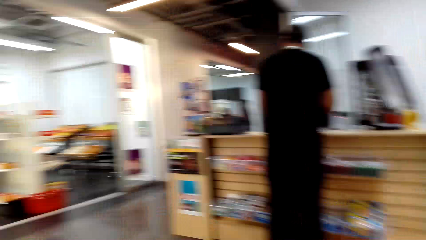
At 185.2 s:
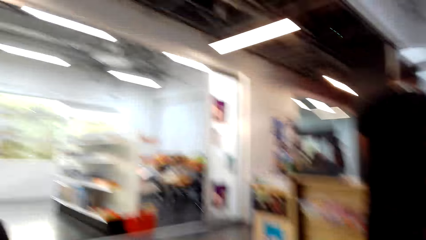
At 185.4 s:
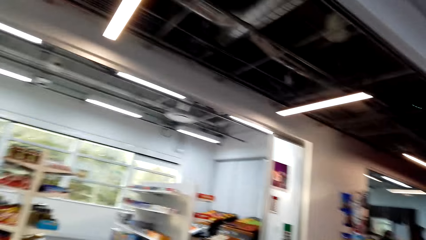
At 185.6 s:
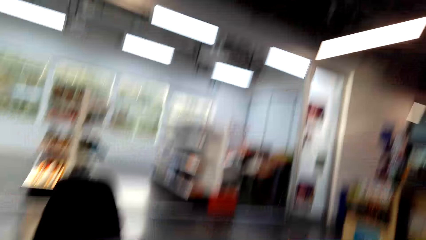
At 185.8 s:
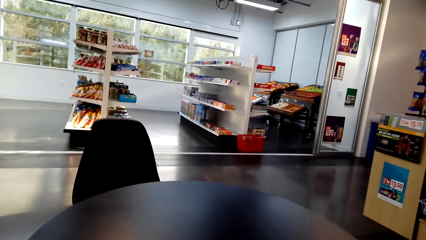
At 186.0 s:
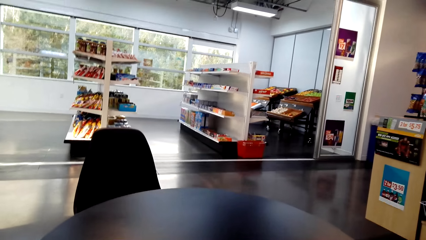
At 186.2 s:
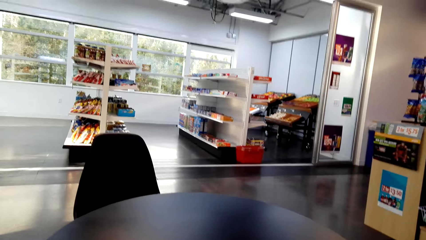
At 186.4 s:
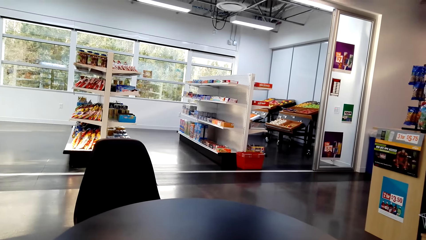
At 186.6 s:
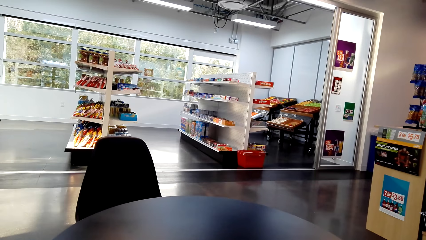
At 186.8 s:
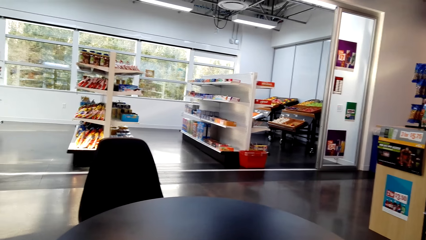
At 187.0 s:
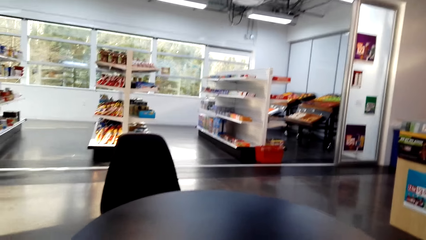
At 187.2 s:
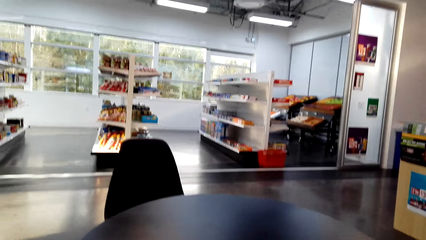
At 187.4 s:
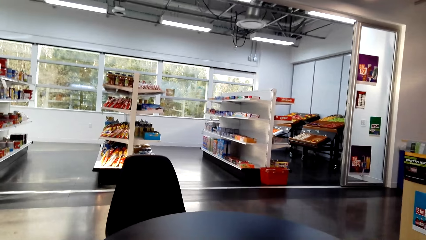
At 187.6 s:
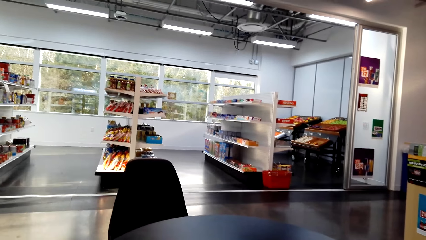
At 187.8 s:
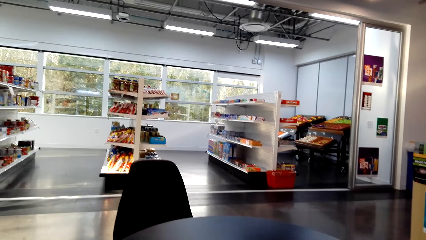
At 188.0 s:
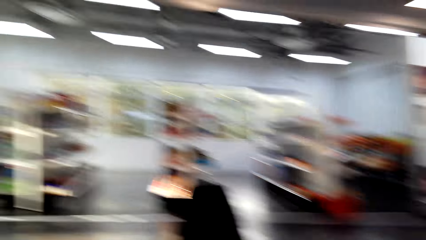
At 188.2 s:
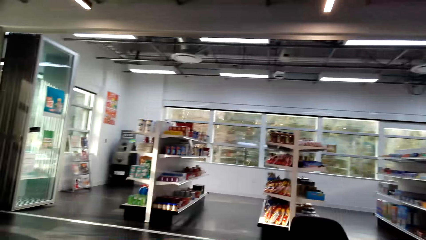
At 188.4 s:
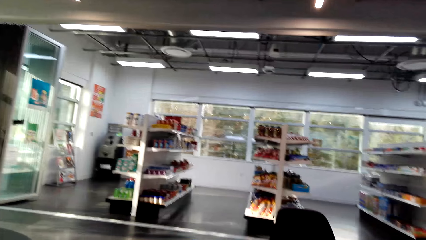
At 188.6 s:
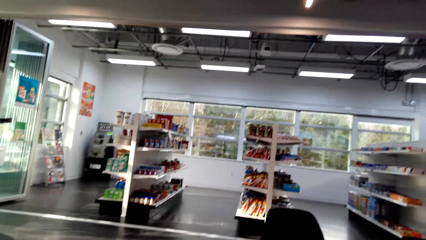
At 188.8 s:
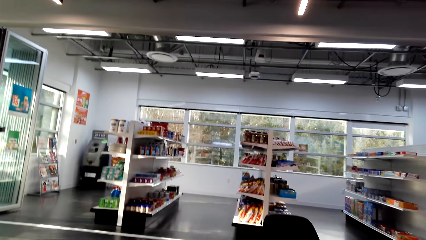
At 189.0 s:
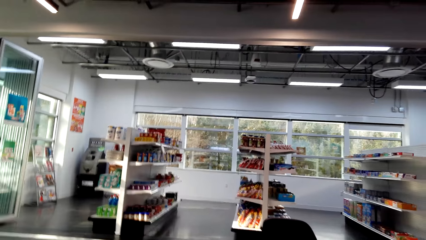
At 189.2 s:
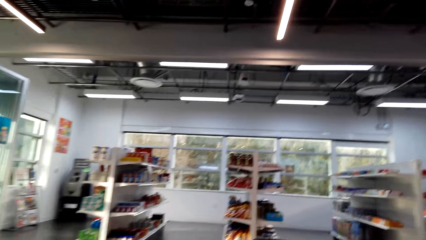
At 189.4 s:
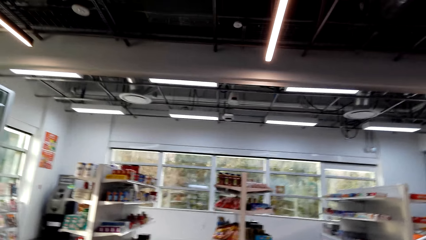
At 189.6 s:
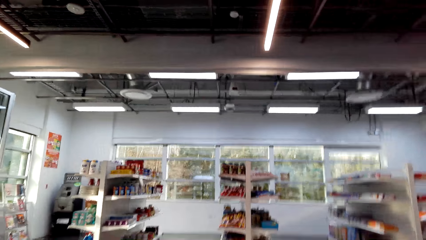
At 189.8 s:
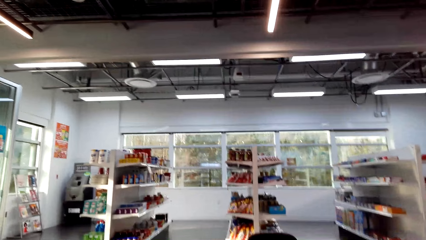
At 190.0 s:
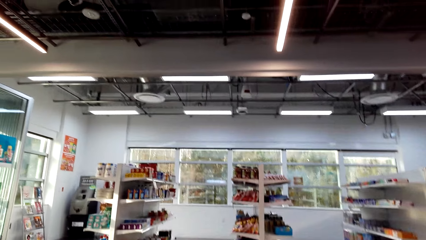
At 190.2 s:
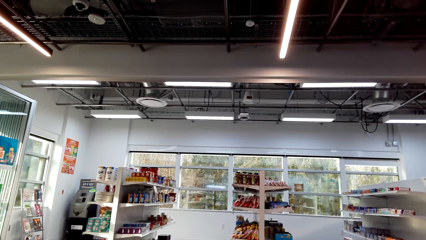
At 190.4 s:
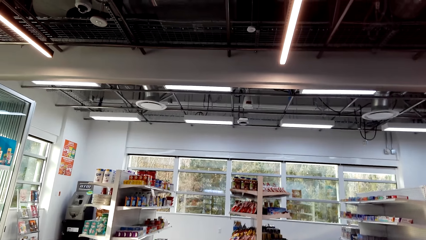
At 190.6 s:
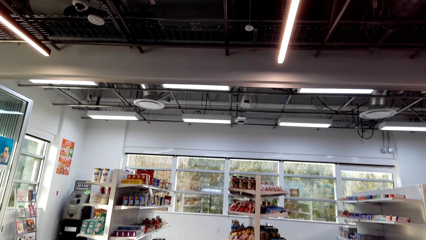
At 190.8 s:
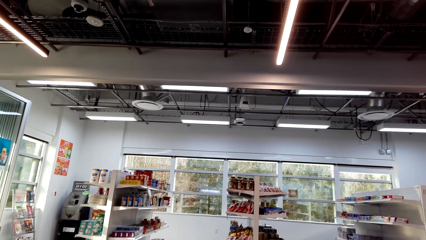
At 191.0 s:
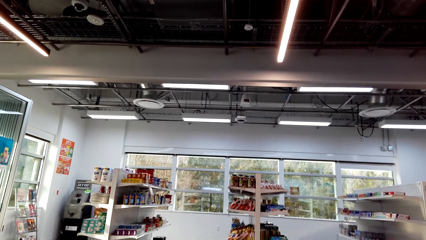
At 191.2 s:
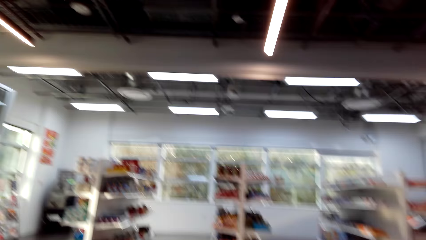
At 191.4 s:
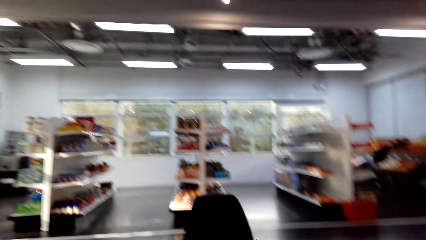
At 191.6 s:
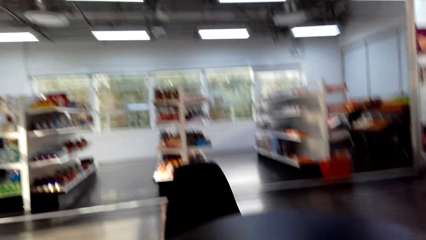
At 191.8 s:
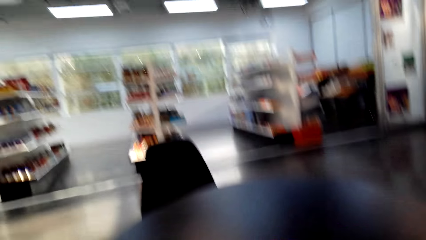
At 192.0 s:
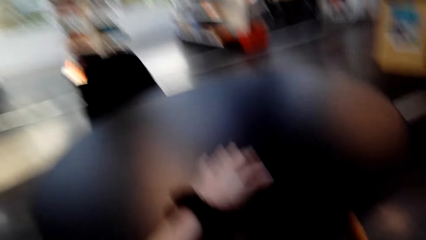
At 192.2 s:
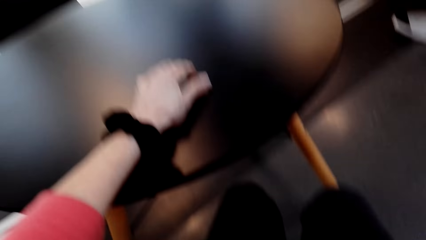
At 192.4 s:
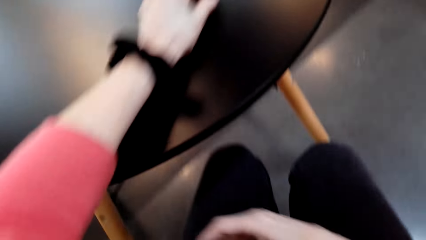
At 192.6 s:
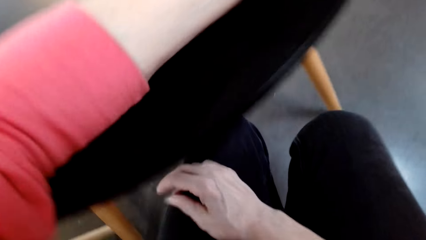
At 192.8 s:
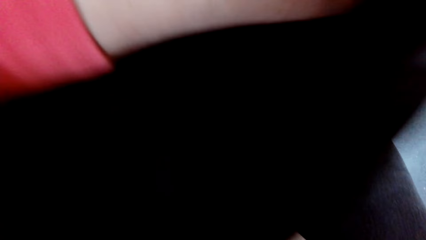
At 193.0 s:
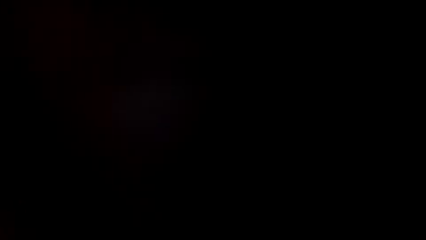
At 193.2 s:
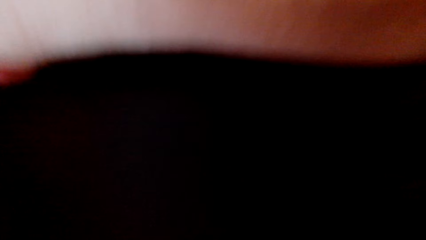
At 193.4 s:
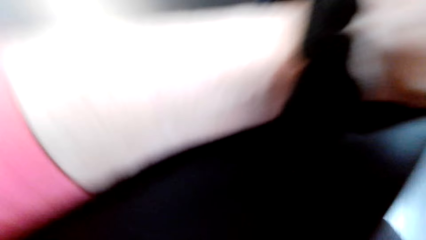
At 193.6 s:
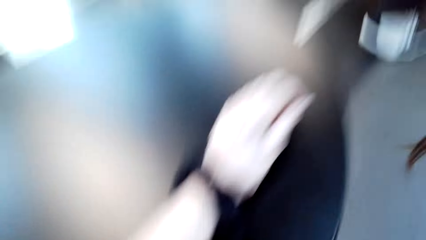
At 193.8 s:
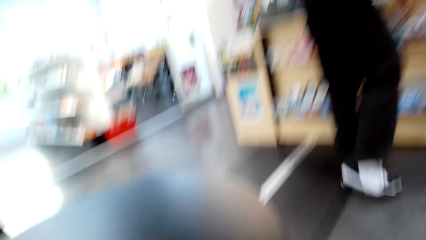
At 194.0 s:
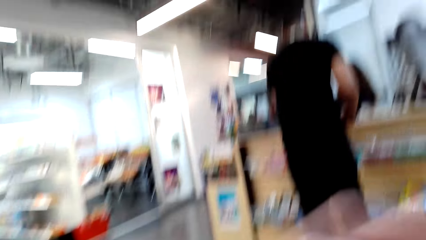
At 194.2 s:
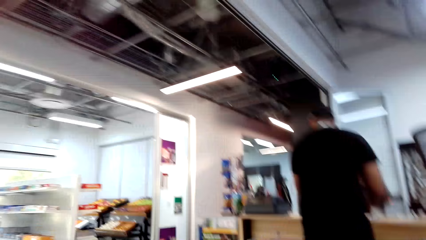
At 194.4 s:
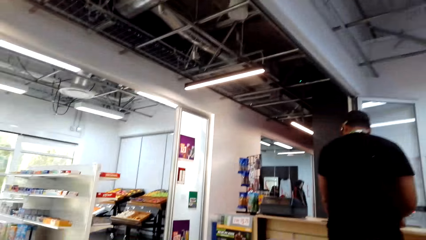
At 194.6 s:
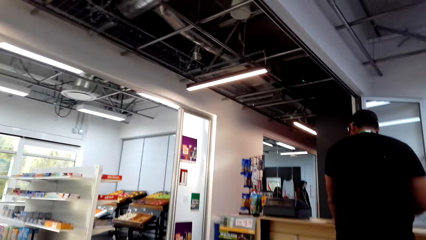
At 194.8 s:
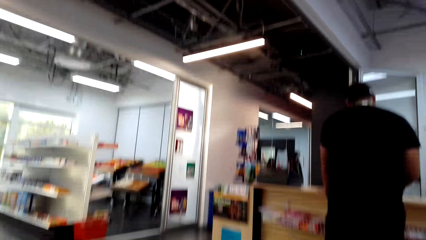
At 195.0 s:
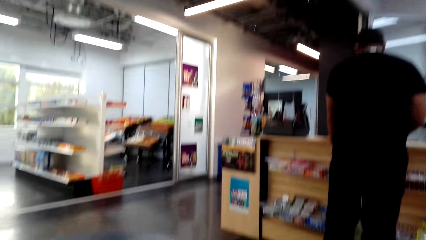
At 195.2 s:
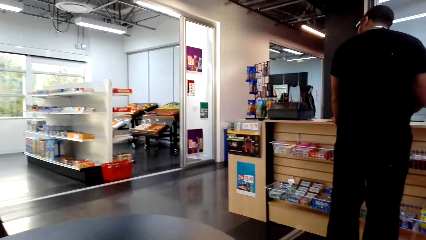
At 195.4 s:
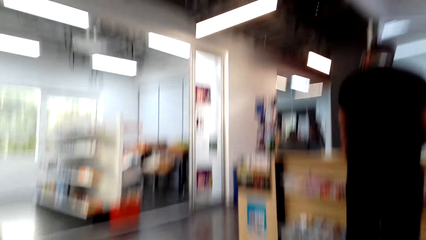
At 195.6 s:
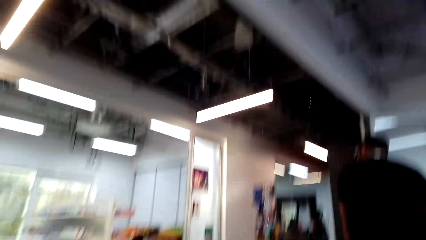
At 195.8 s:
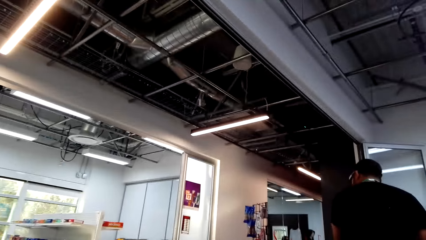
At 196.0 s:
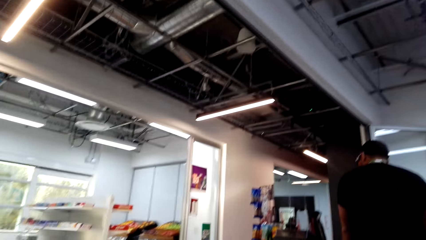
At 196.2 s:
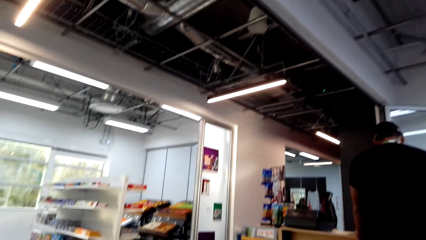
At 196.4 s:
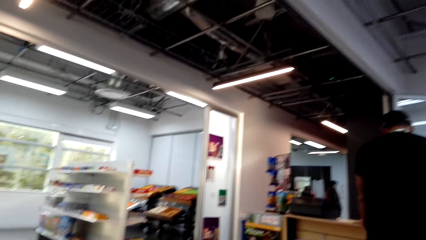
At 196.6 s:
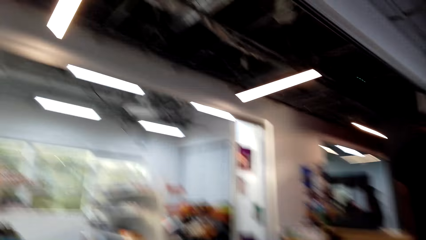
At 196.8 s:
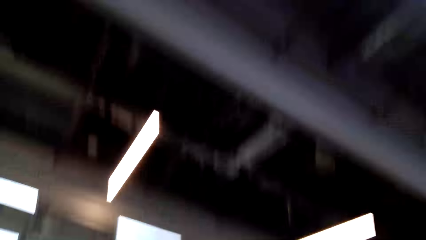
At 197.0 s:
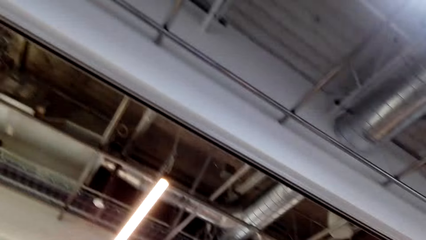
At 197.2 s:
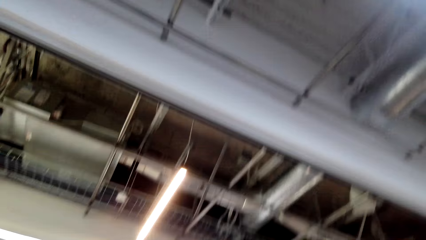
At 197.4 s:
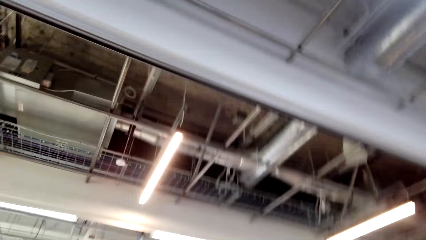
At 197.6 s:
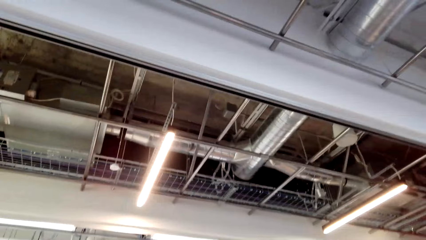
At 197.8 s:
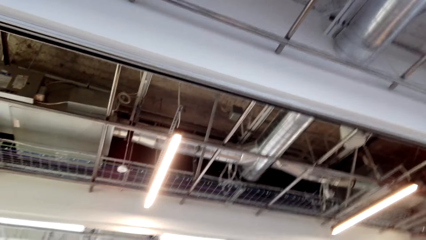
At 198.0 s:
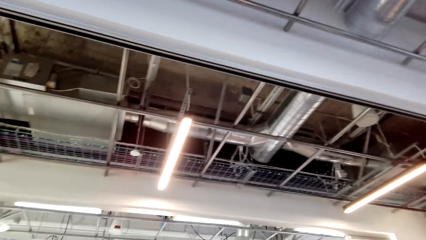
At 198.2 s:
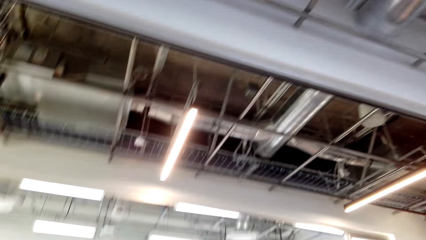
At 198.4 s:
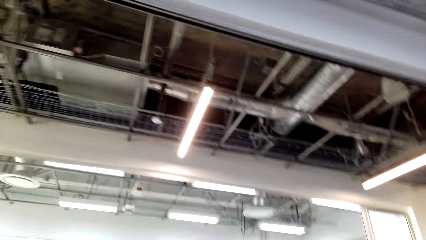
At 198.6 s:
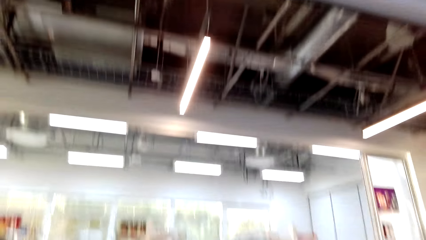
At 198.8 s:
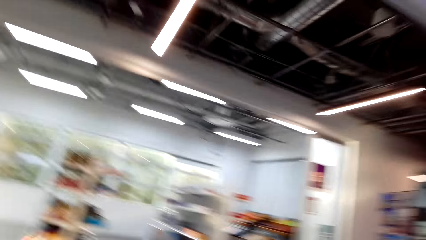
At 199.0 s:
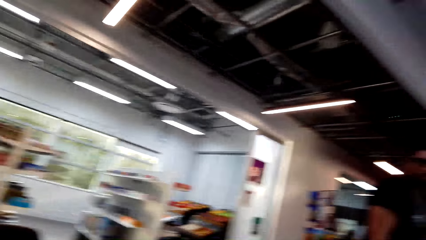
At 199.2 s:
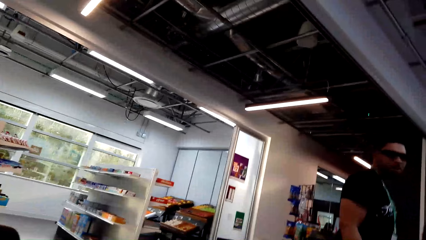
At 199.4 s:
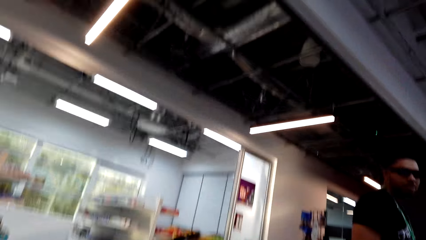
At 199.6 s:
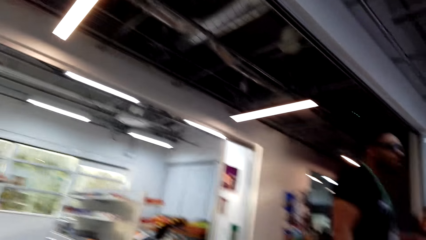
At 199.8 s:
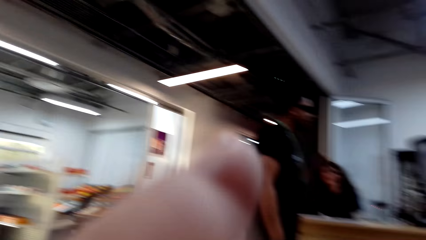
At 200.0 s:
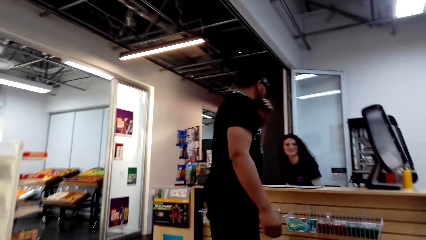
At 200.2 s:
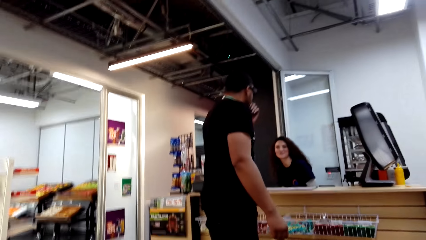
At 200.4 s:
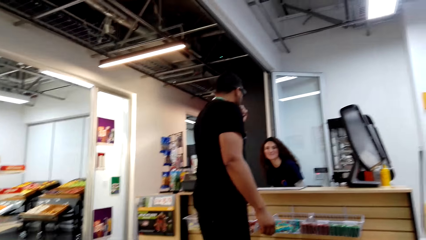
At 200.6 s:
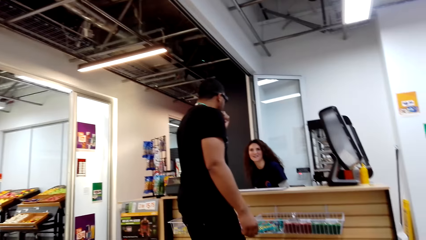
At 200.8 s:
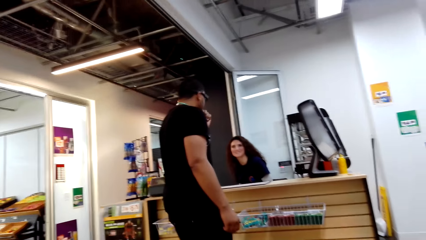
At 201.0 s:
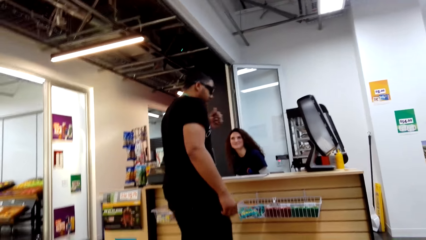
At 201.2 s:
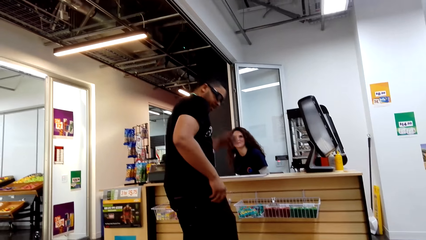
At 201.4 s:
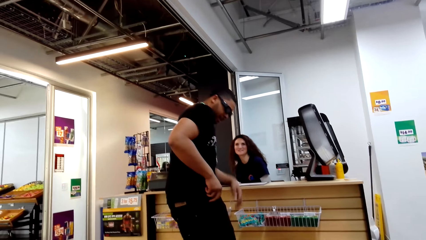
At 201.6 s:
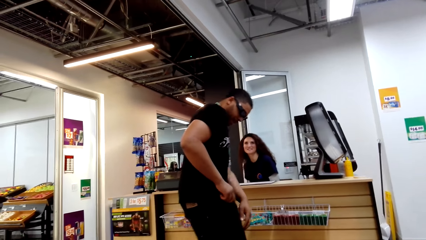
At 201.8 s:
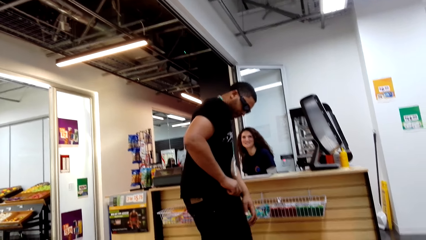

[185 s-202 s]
The camera wearer dialogues to a person.
